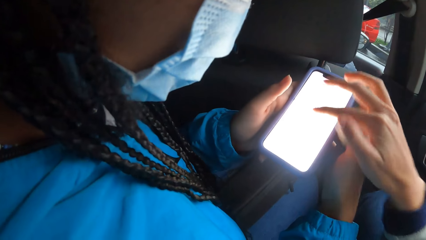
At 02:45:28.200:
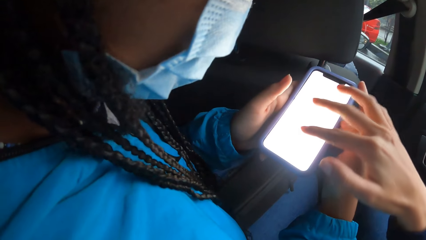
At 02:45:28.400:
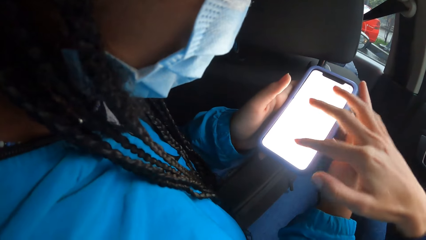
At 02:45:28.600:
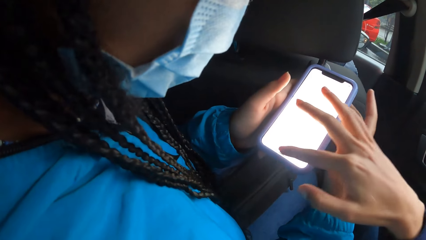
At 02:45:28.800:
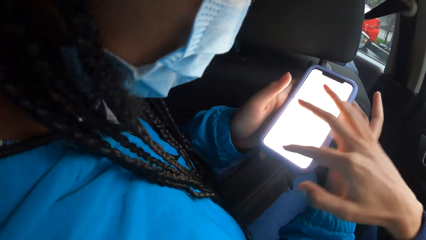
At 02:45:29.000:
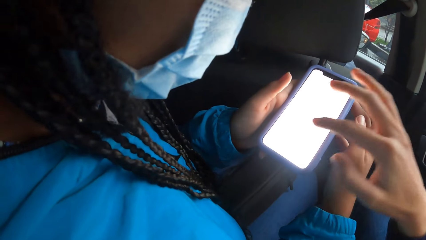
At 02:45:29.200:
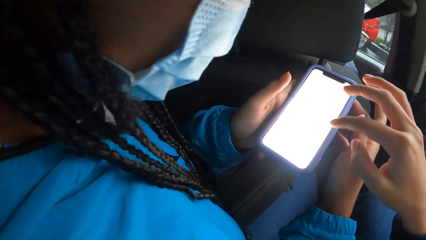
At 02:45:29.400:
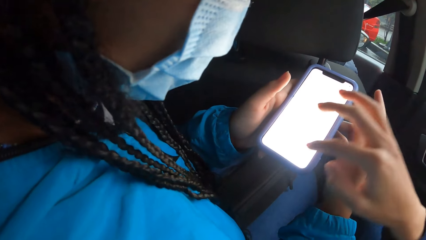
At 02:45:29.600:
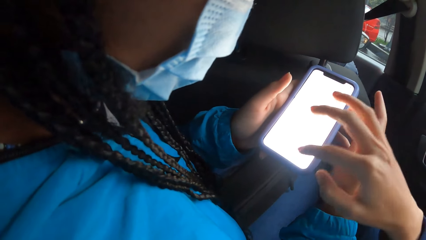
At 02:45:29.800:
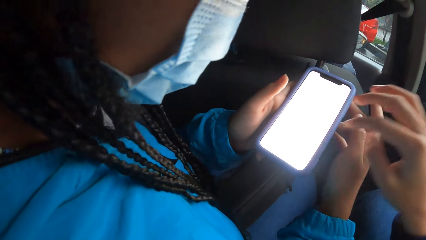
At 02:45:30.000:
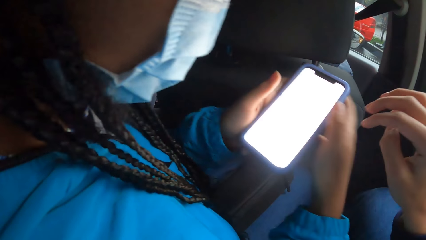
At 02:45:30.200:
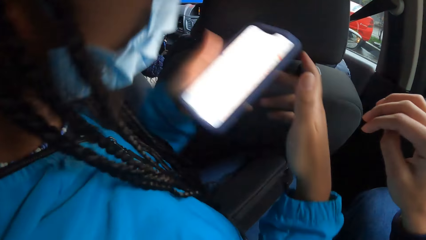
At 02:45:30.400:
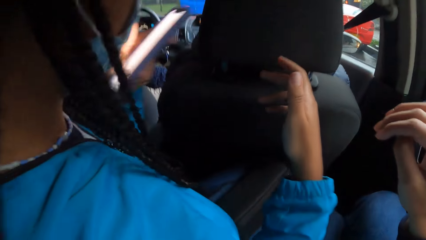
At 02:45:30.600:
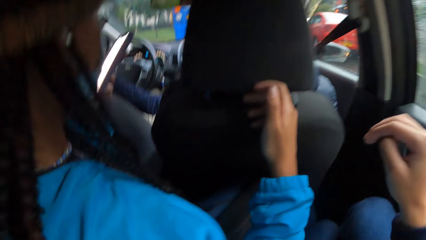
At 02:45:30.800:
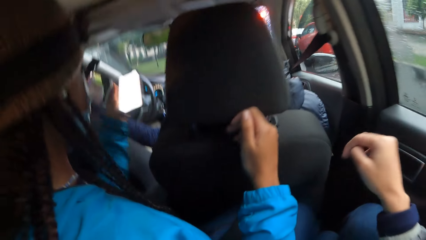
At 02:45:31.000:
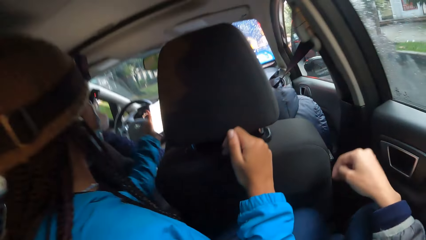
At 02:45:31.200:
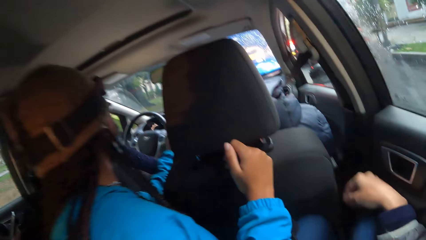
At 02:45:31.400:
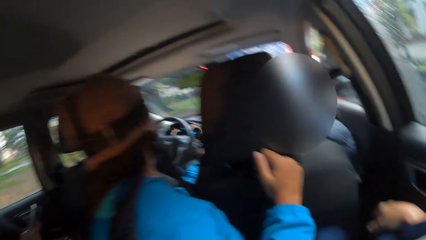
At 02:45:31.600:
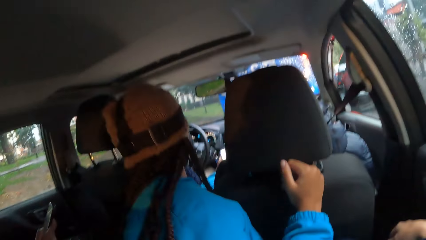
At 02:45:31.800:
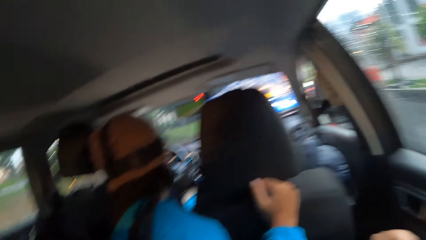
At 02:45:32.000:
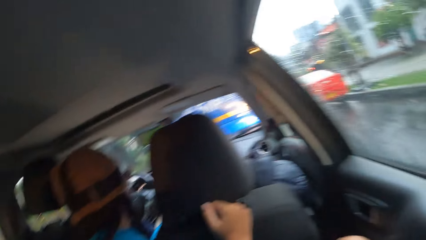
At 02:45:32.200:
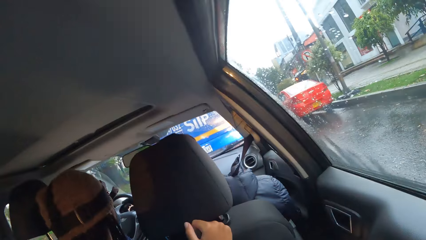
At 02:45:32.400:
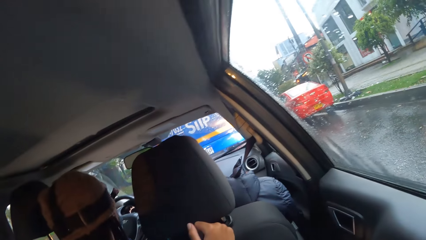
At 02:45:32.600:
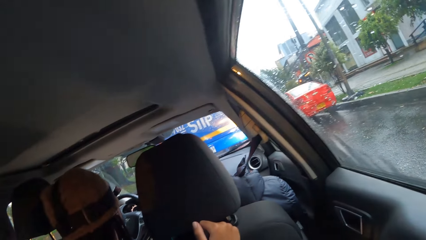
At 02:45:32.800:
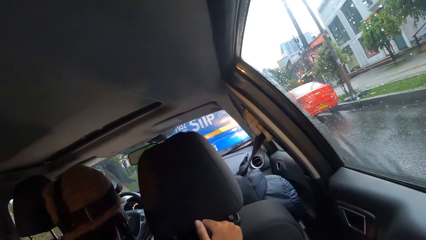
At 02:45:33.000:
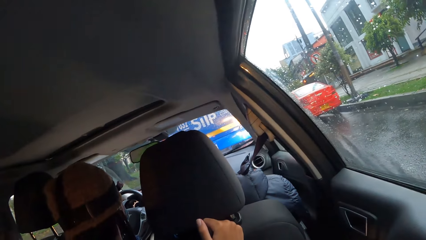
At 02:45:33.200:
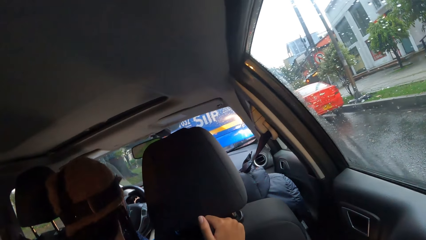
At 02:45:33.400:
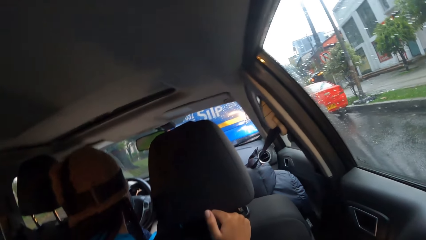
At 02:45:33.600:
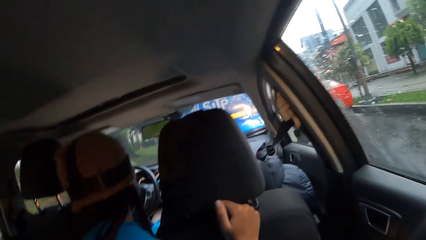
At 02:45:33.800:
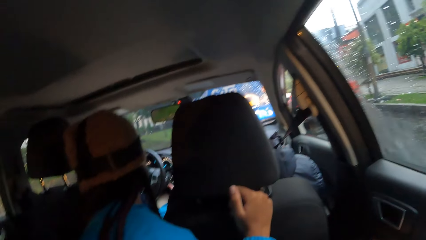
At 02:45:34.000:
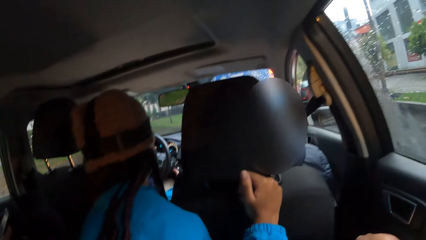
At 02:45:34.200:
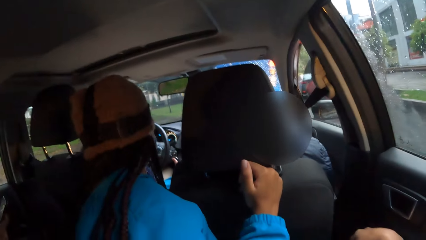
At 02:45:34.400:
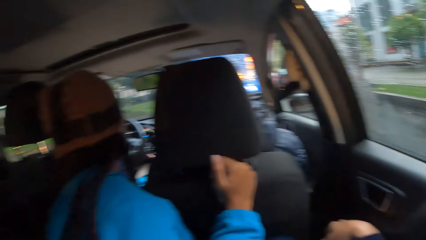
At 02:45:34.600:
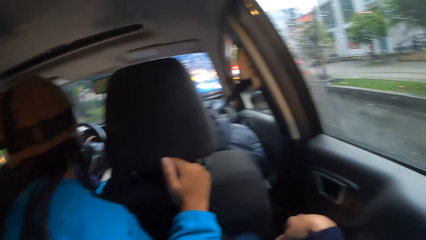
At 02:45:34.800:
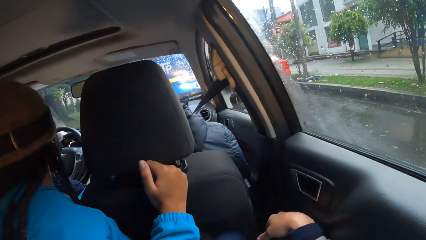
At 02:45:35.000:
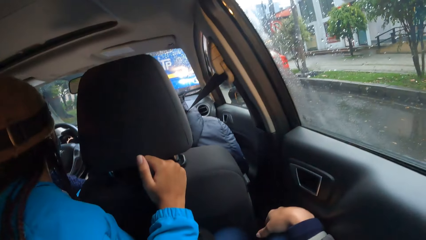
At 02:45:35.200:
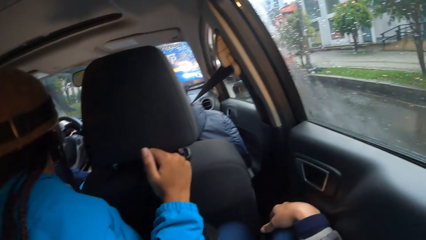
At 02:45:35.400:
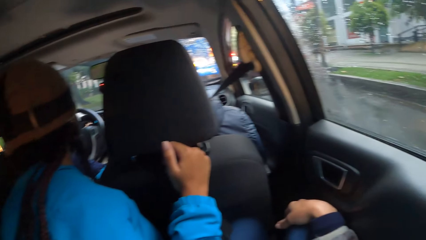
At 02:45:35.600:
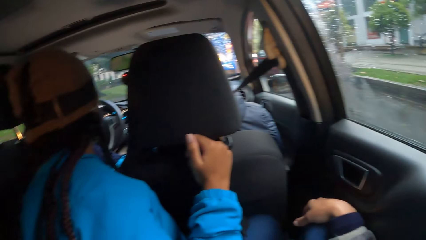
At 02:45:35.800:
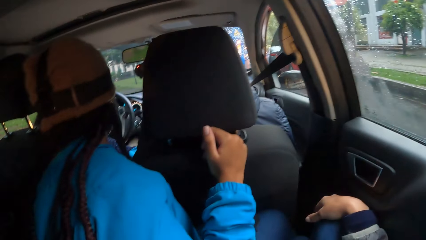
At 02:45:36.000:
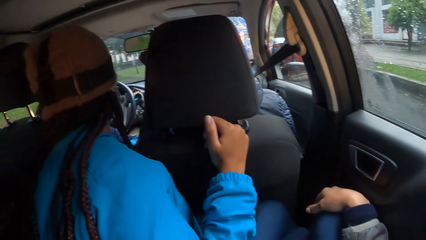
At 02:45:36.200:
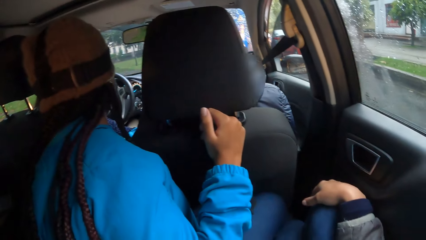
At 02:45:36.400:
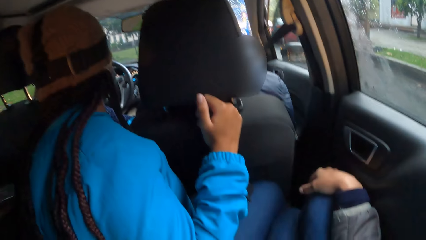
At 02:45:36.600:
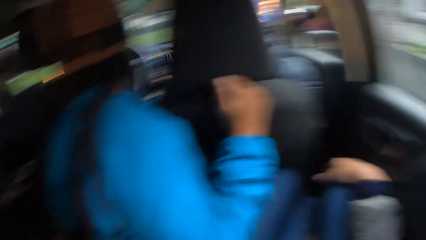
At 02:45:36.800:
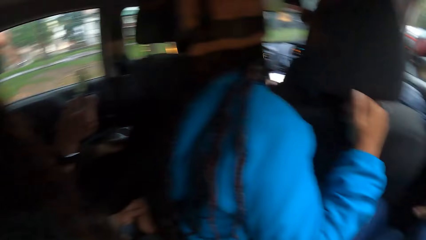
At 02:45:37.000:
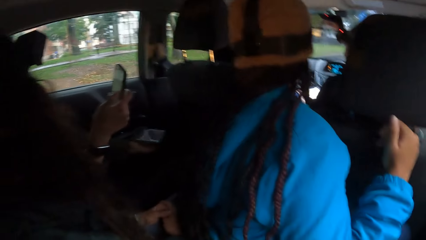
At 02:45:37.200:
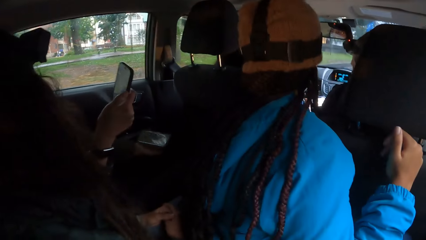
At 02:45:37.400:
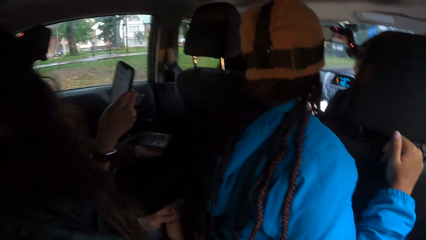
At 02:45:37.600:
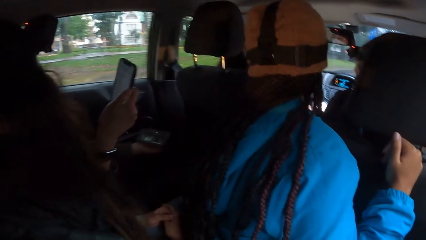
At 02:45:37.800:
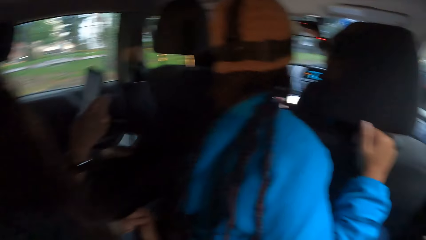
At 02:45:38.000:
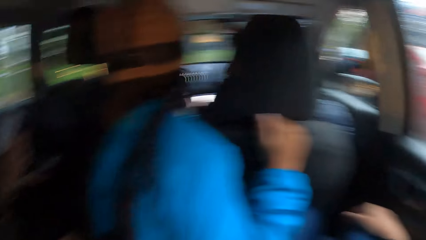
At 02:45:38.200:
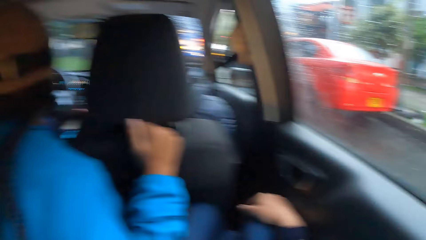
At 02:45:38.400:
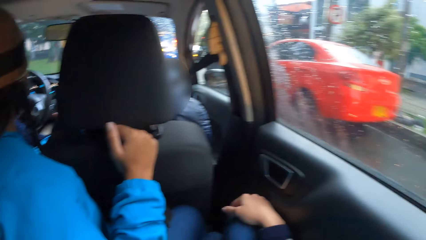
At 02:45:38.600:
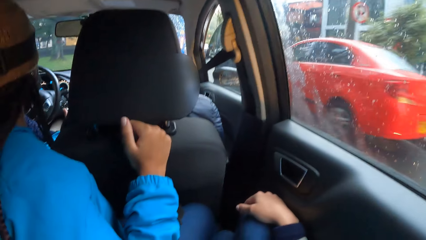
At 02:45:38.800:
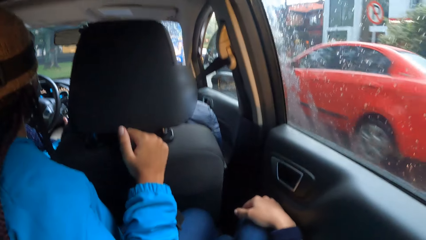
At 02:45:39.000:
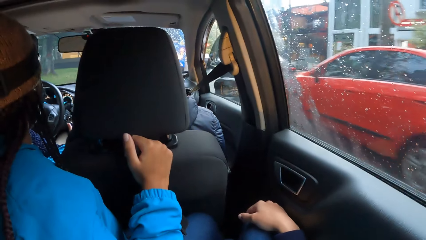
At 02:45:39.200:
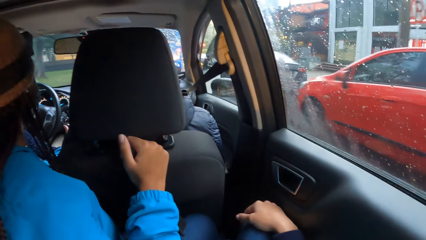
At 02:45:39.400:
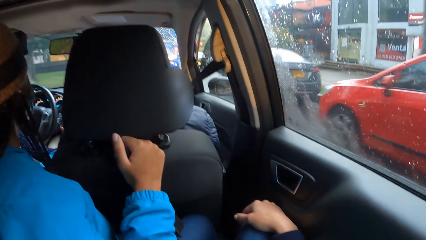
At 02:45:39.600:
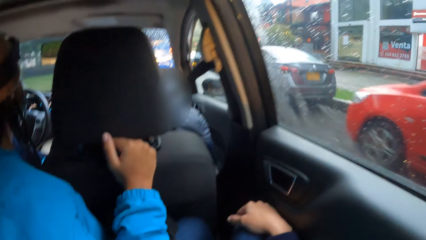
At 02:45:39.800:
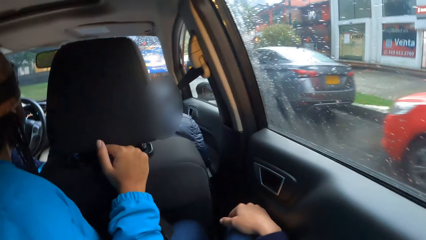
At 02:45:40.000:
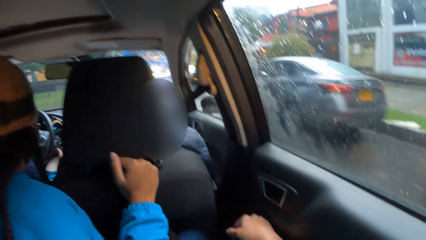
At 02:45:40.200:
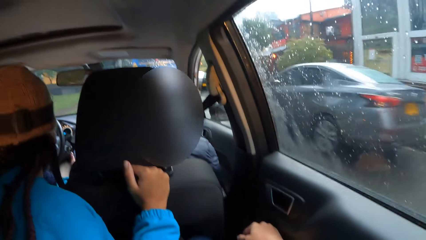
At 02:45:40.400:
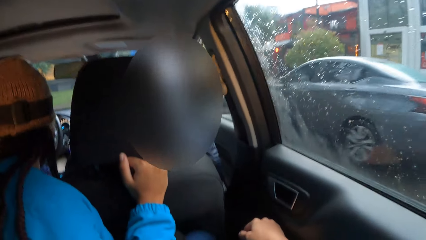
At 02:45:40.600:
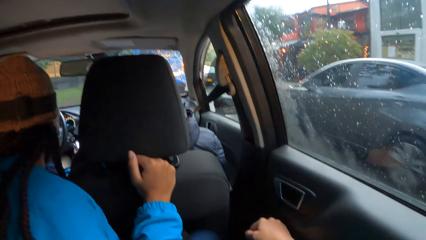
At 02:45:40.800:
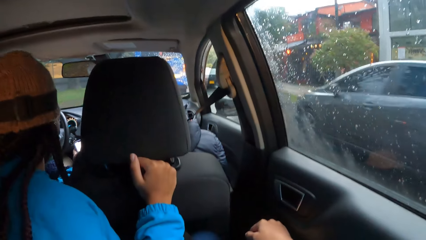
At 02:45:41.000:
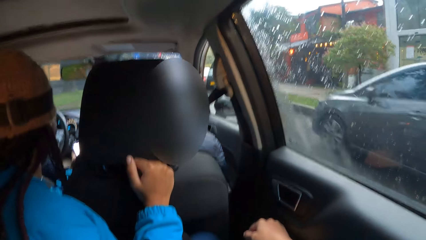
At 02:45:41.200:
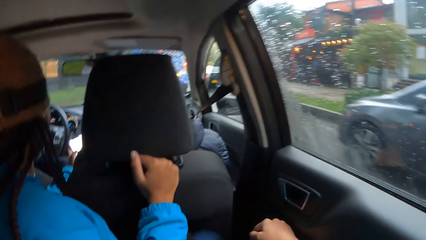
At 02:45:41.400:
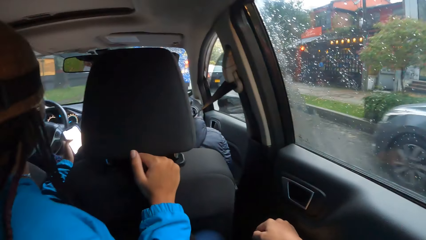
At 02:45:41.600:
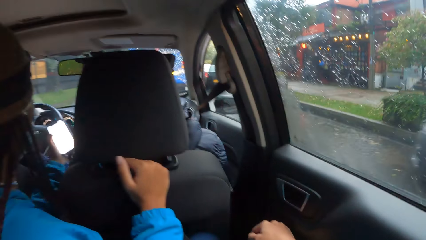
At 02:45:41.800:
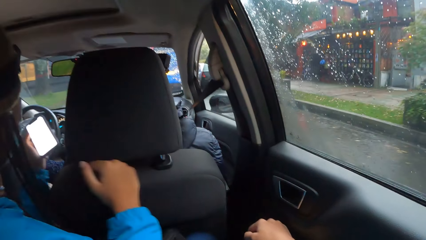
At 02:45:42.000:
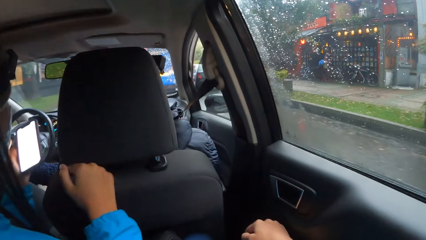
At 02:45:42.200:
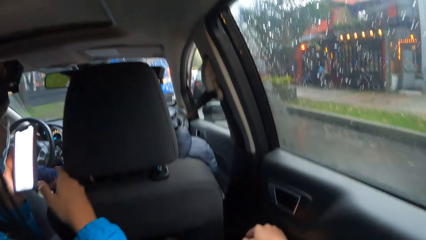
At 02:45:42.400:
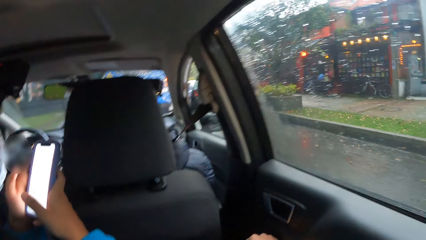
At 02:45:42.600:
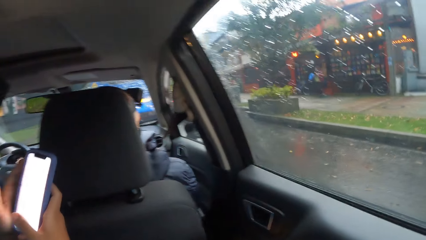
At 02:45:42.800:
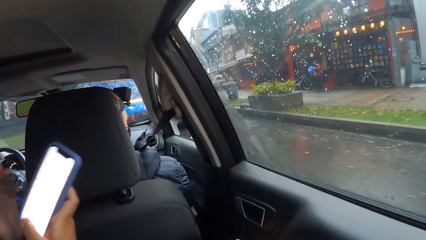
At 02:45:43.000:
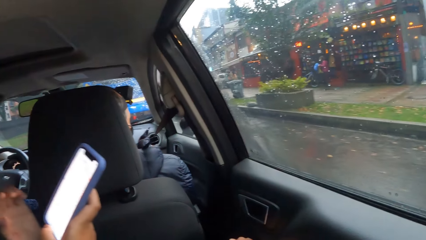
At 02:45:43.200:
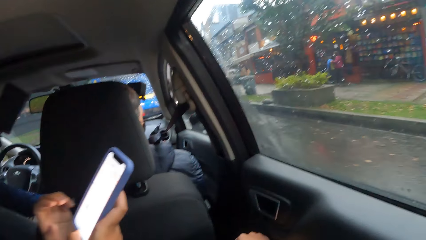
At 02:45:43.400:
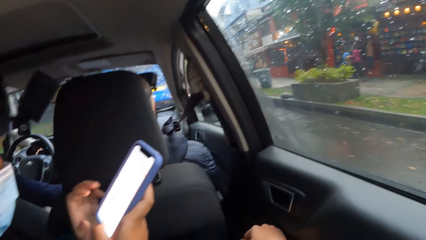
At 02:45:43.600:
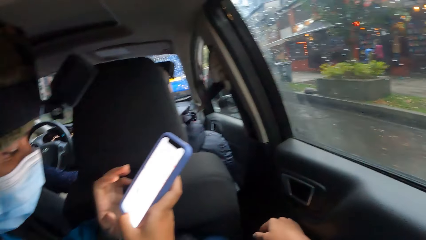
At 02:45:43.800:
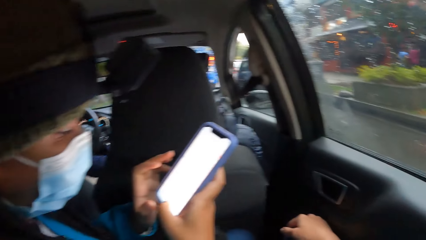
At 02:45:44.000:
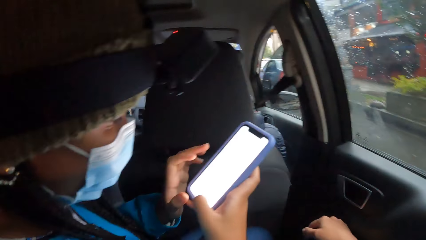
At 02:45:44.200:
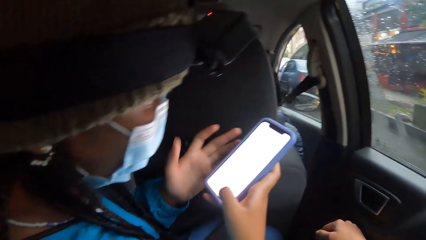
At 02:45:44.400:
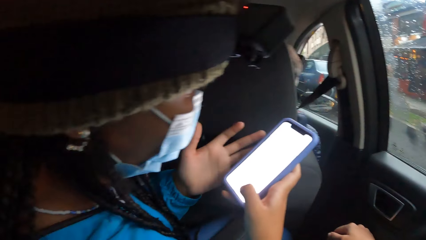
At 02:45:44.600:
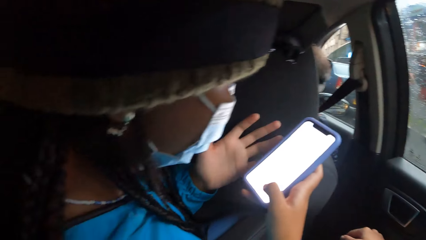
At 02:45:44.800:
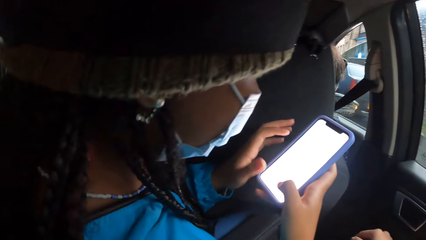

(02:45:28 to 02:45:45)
The camera wearer scrolls the phone. A woman shows the phone. Another woman holds the phone with her right hand. The other woman holds the phone with her right hand again. The first woman operates the phone with both hands. The first woman holds the phone.
